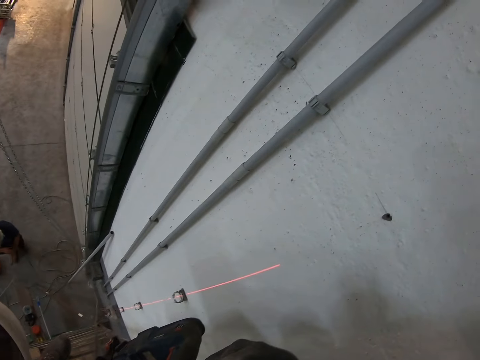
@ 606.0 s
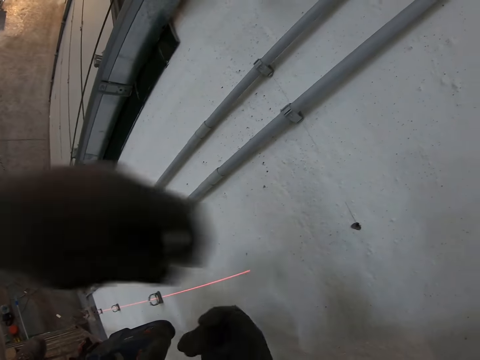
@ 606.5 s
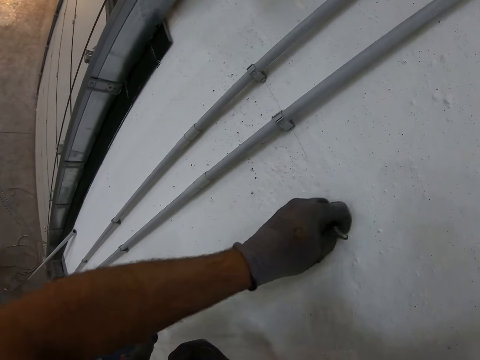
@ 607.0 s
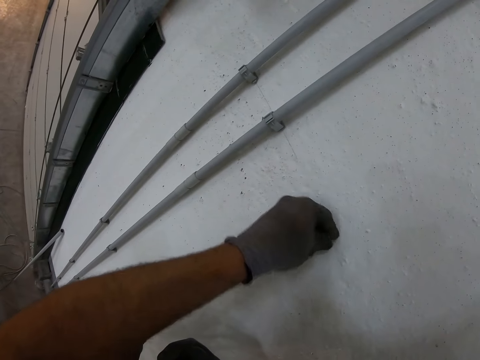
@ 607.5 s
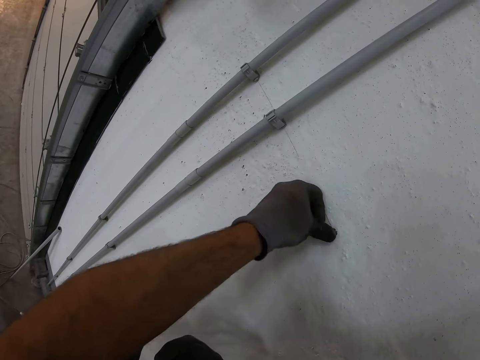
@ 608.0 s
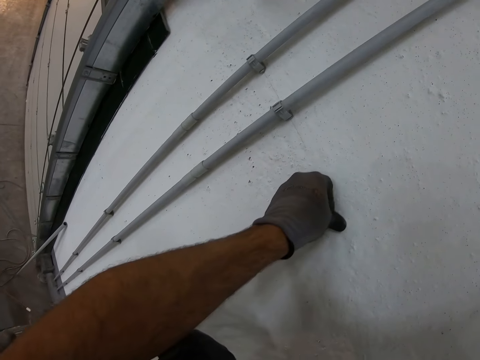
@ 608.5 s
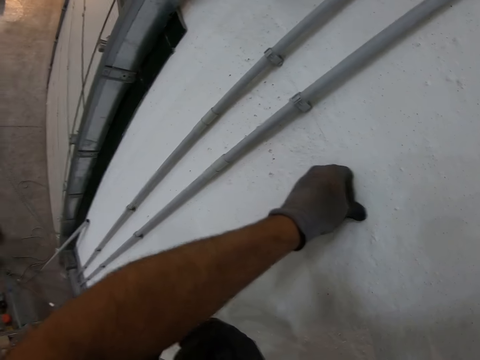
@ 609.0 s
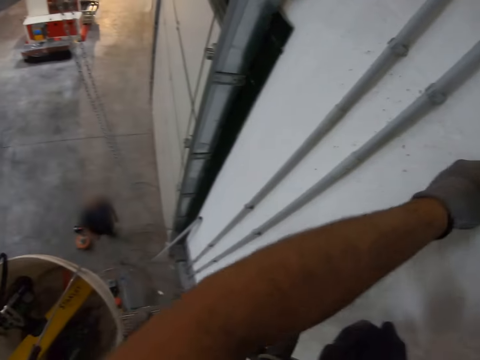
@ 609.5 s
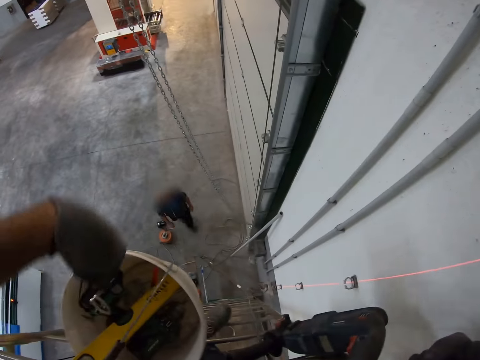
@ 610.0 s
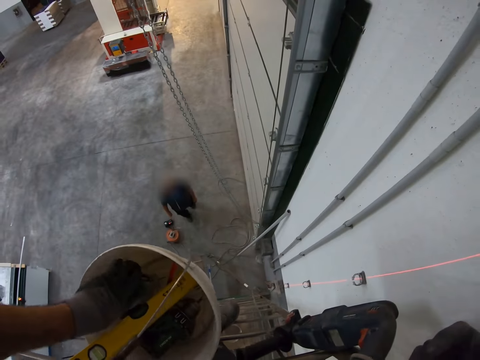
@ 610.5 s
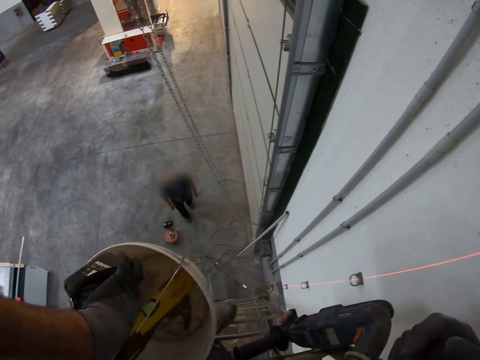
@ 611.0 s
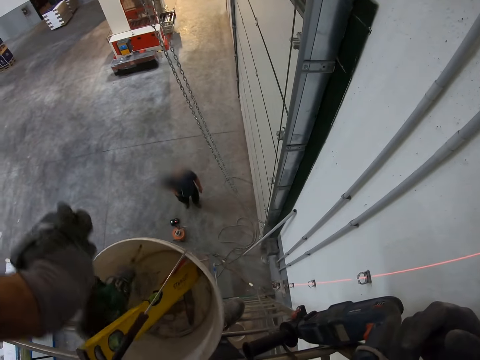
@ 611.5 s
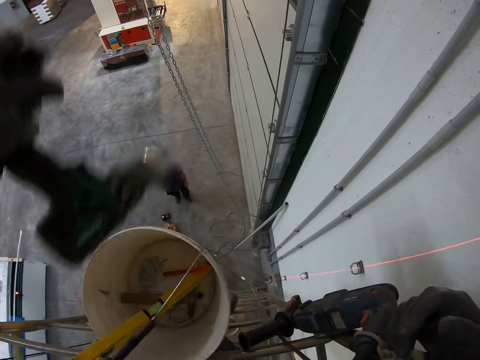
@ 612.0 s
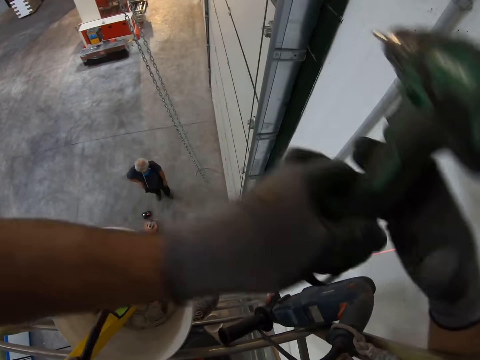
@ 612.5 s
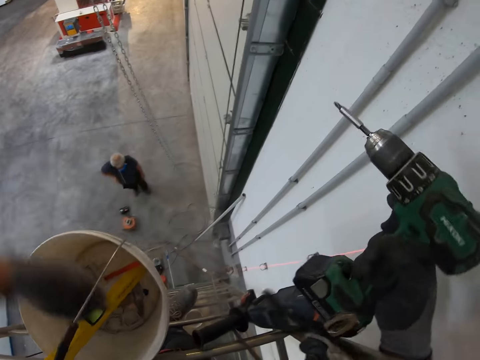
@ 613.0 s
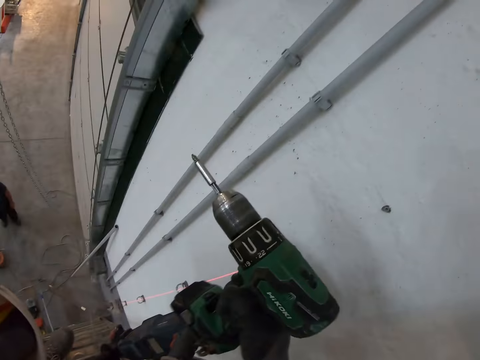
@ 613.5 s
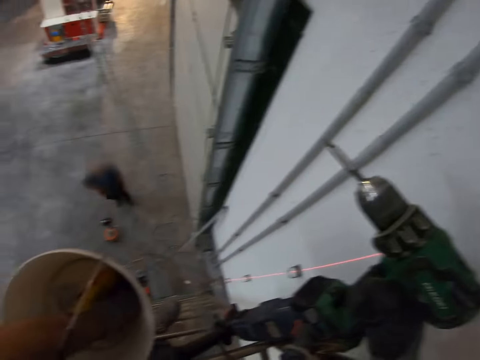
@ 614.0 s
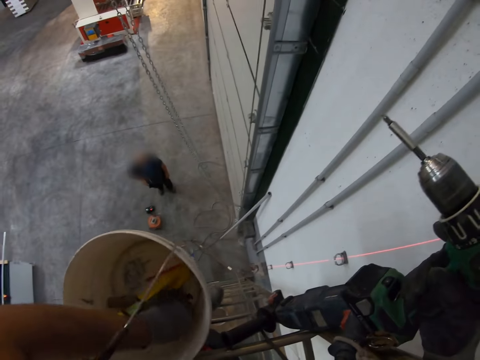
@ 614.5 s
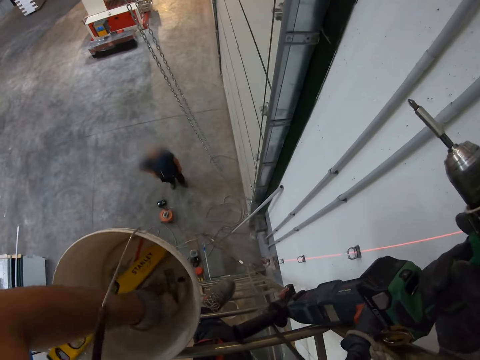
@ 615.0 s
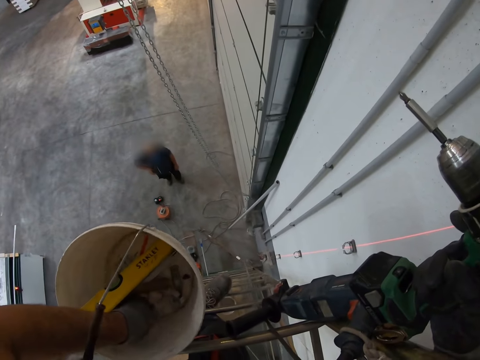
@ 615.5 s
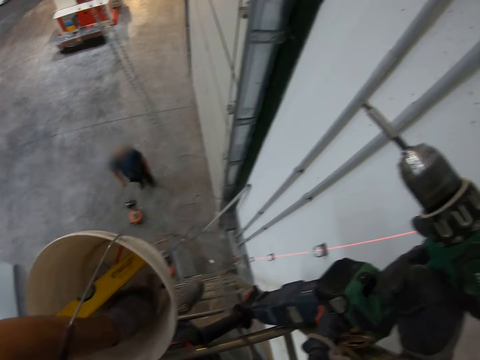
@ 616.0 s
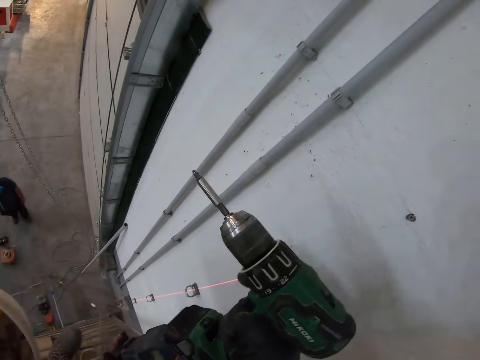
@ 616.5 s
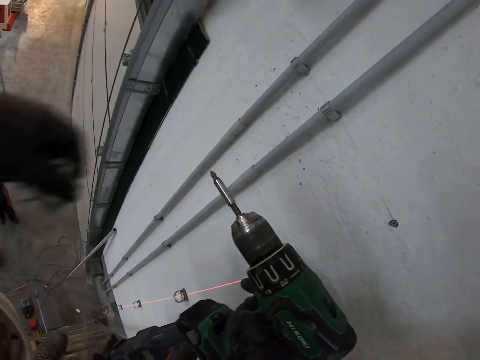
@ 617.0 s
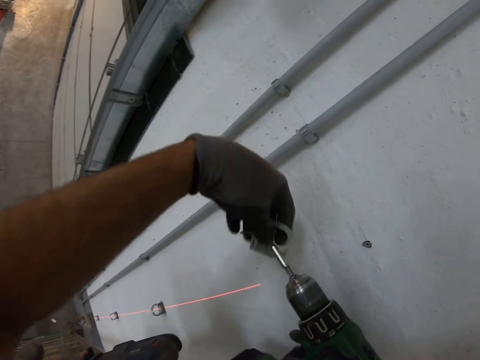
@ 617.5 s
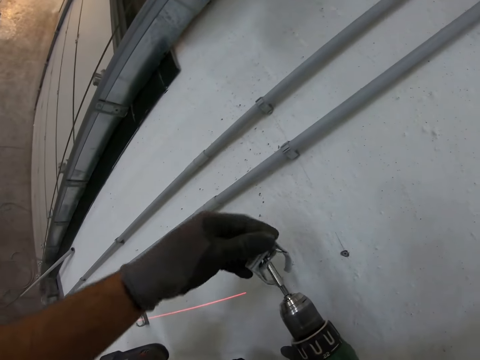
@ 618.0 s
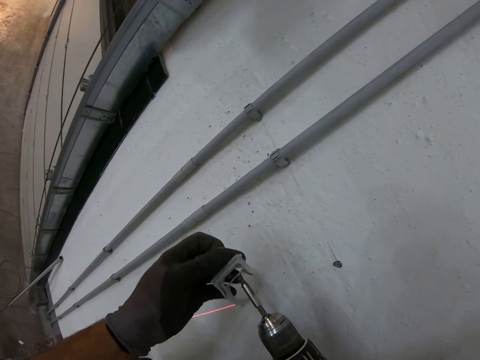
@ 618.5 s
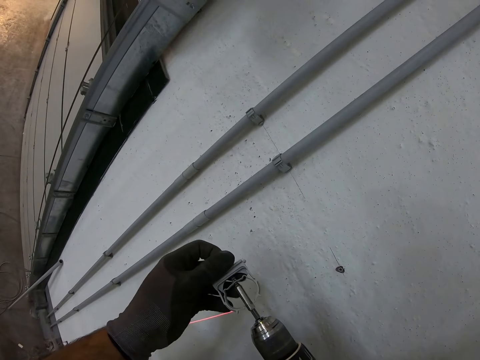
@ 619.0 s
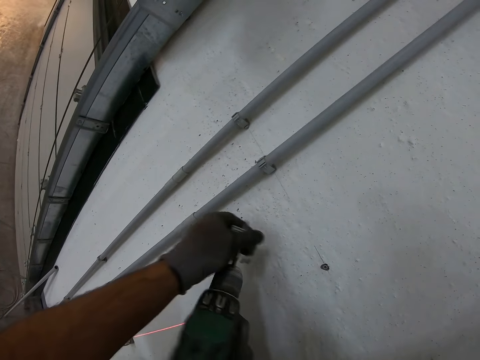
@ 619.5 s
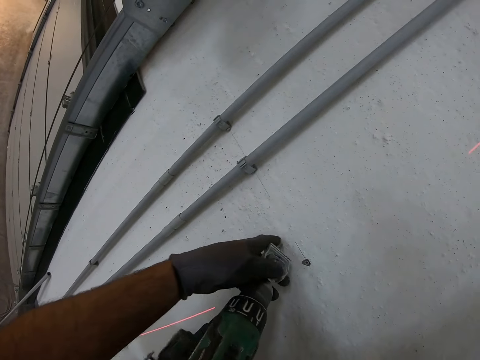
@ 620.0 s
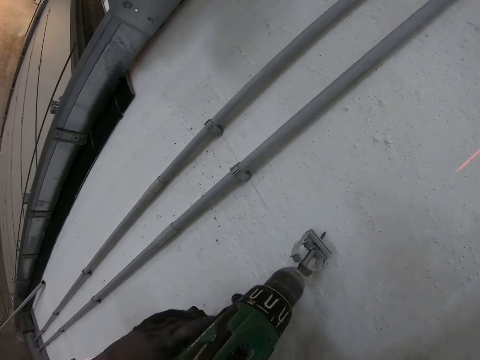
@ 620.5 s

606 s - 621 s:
The camera wearer places something in the hole. He lifts an impact wrench from the bucket. He places the impact wrench on his right hand. He holds a pipe holder. He fits the impact wrench on the pipe holder.

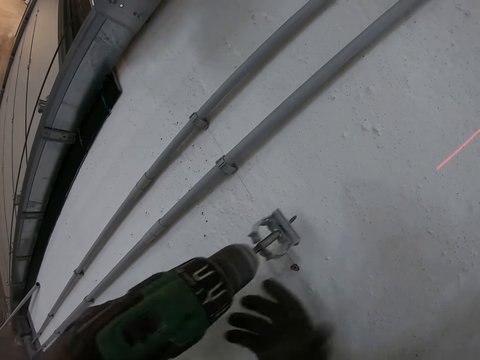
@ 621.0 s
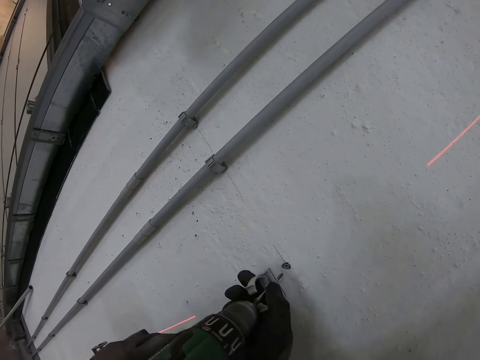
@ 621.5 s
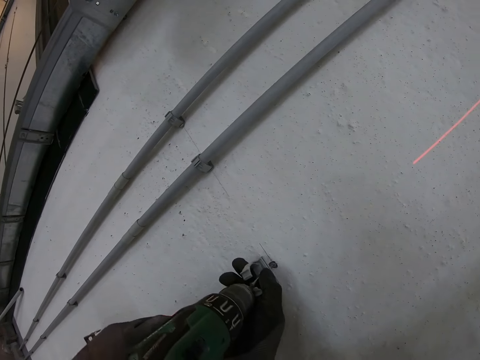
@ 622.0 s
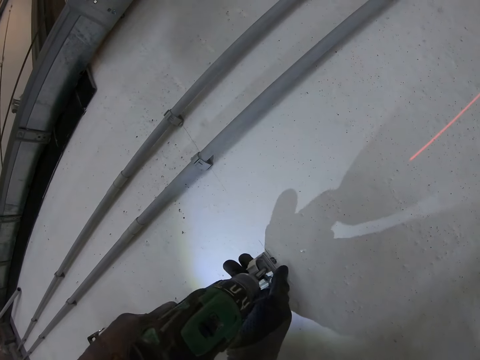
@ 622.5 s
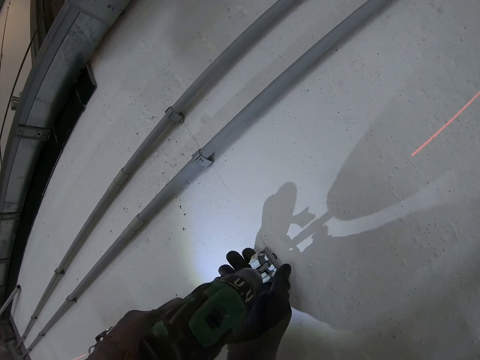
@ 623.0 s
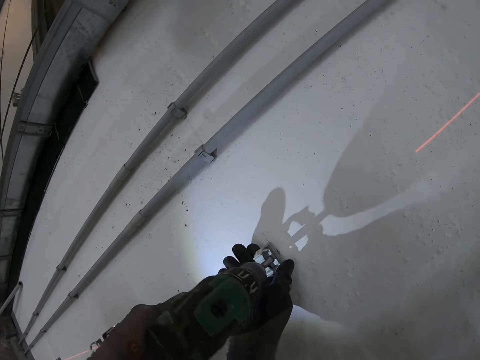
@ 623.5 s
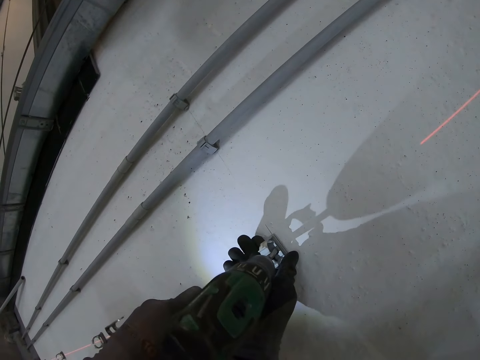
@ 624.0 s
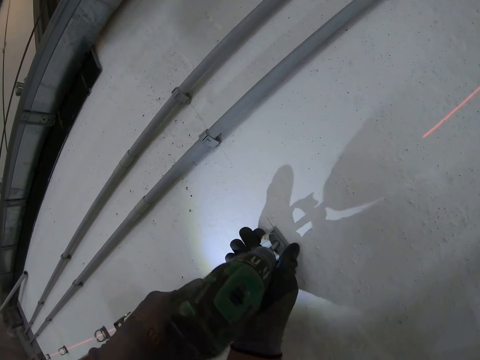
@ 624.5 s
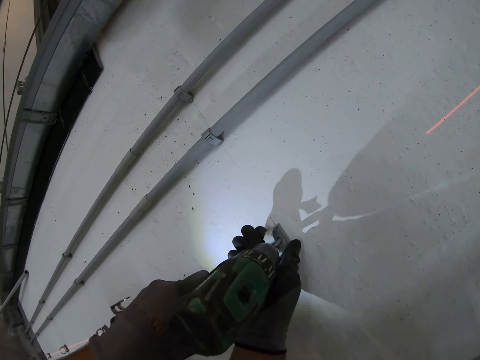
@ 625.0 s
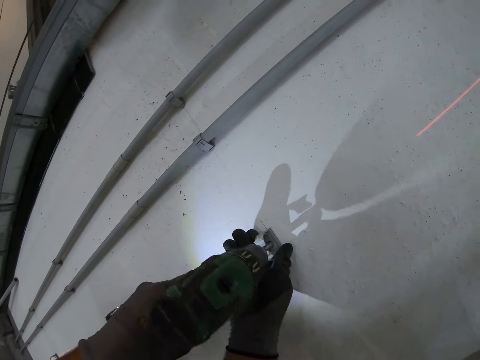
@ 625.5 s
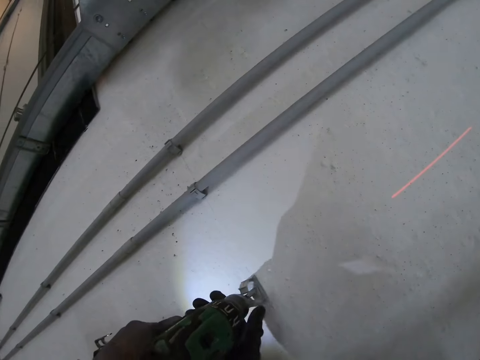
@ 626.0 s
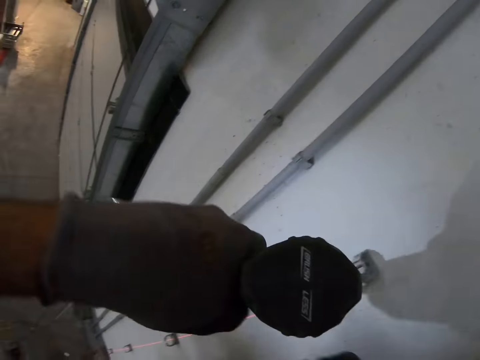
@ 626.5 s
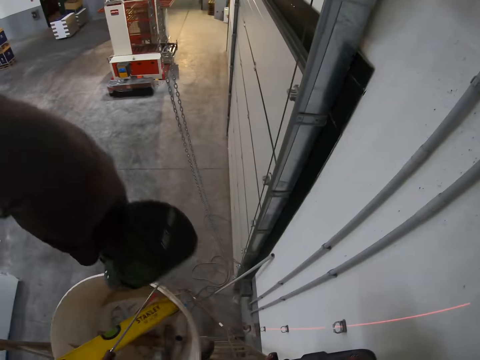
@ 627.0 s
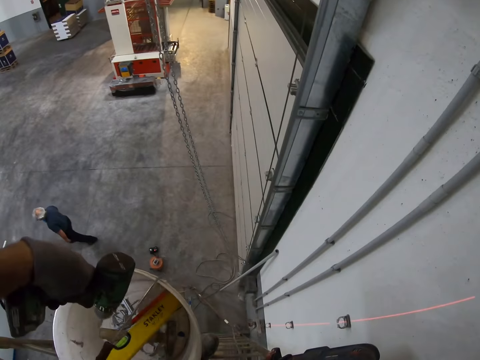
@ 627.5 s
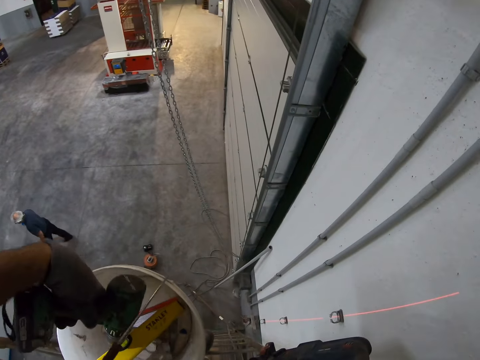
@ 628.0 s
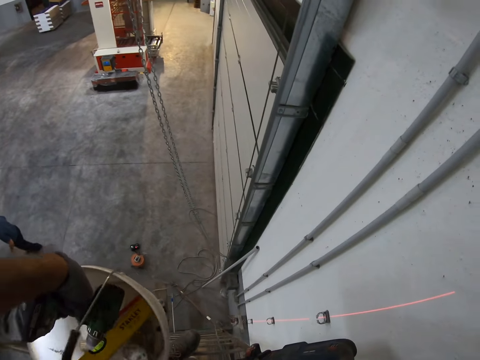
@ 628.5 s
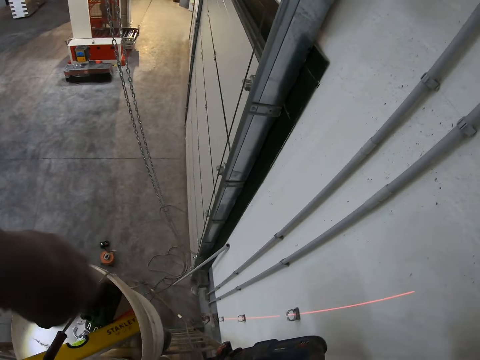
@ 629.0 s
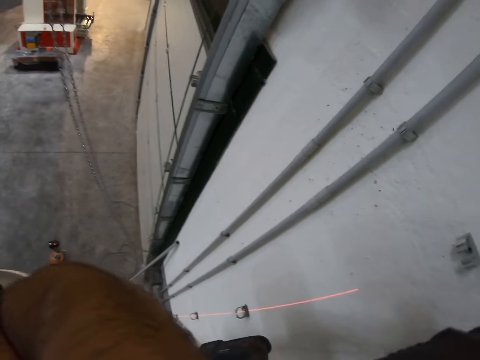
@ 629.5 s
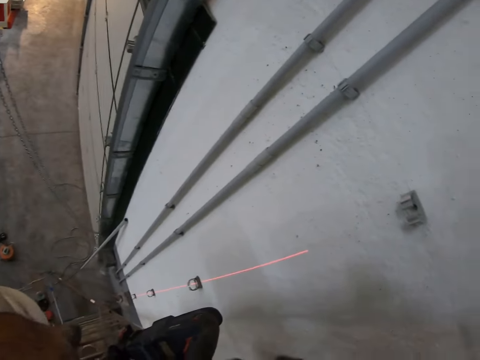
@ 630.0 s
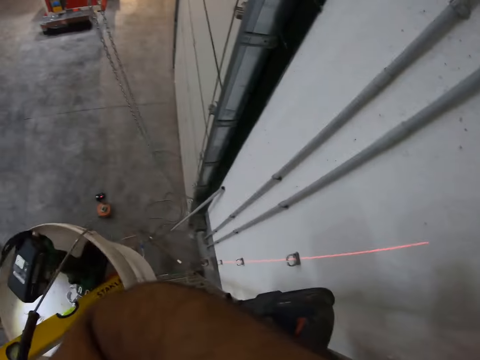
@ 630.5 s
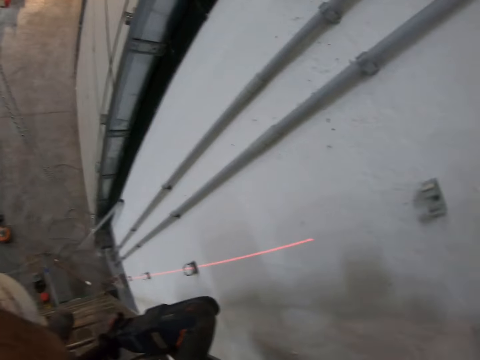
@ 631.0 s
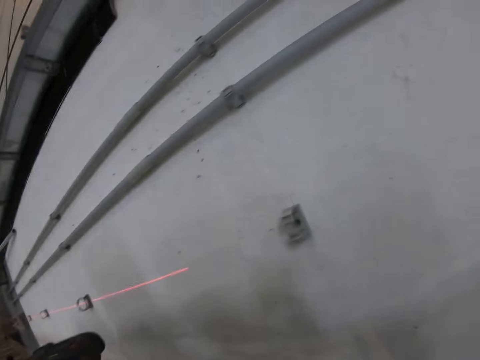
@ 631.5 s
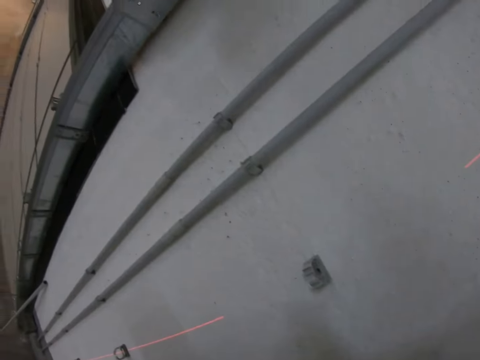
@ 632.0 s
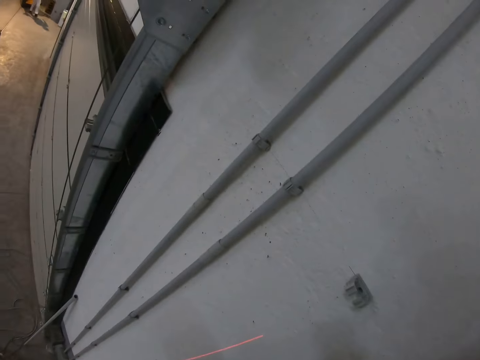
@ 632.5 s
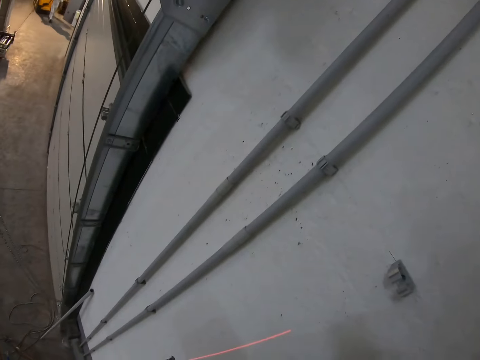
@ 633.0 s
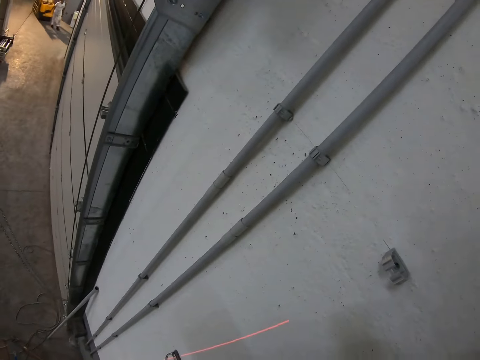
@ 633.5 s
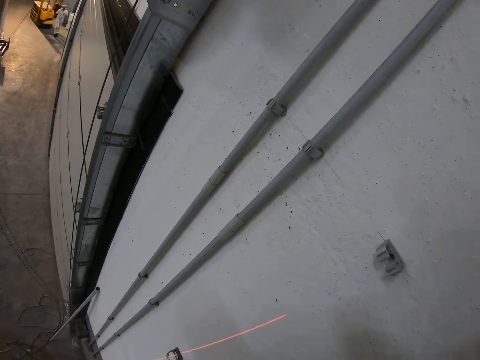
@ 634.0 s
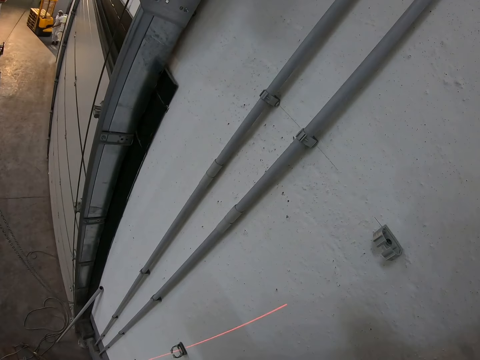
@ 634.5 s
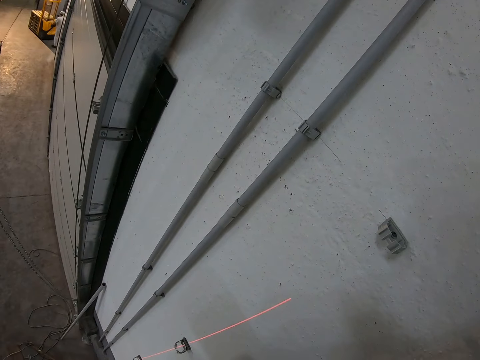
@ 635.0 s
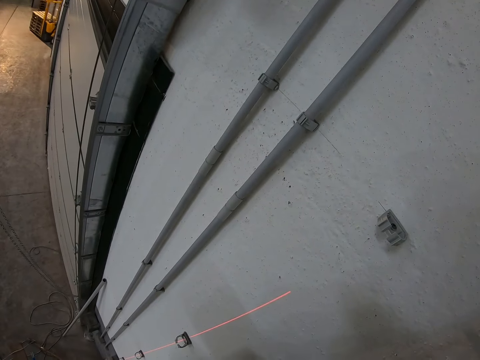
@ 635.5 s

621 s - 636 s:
The camera wearer drives a pipe holder into the hole with an impact wrench. They remove the impact wrench from the pipe holder. They place the impact wrench in a bucket. They look around the wall.
